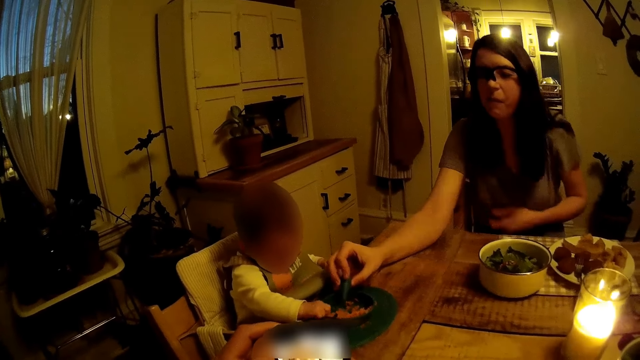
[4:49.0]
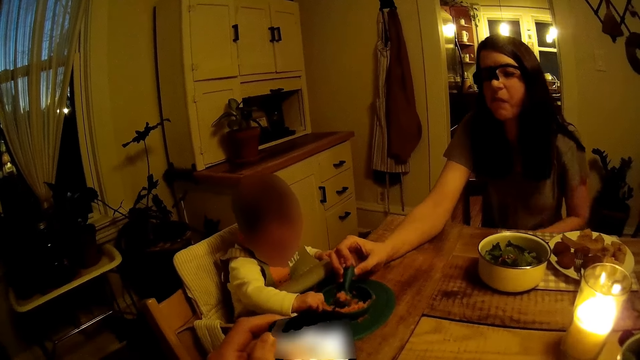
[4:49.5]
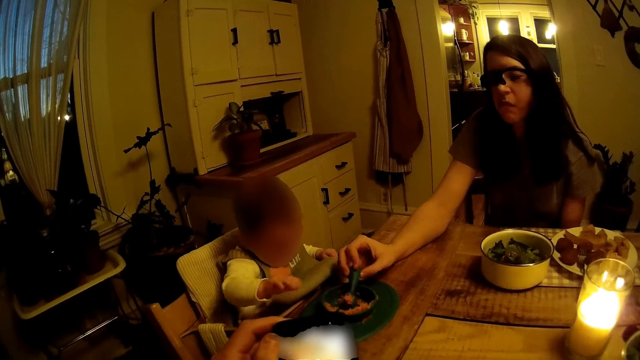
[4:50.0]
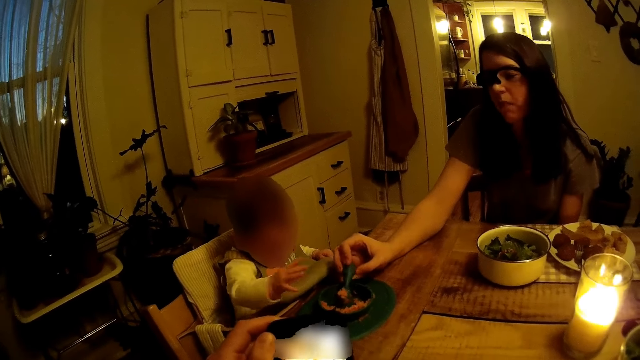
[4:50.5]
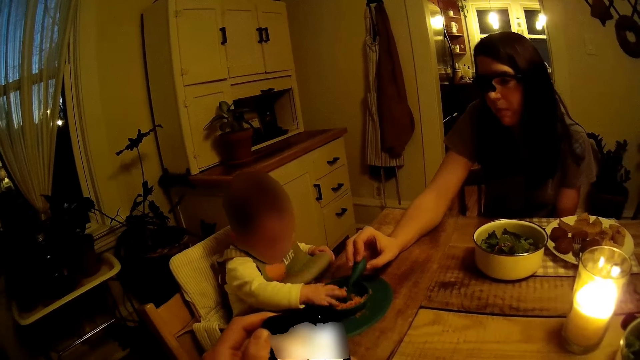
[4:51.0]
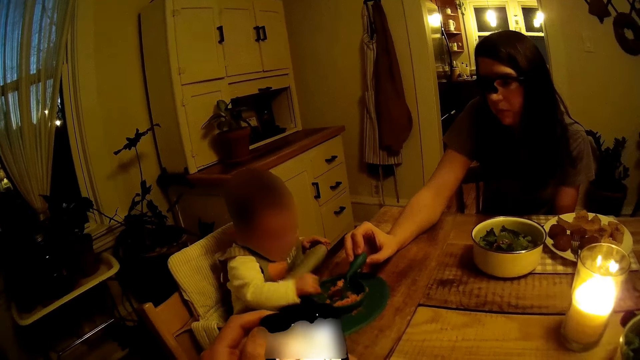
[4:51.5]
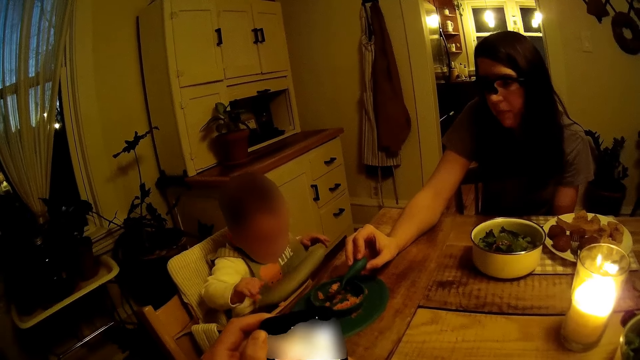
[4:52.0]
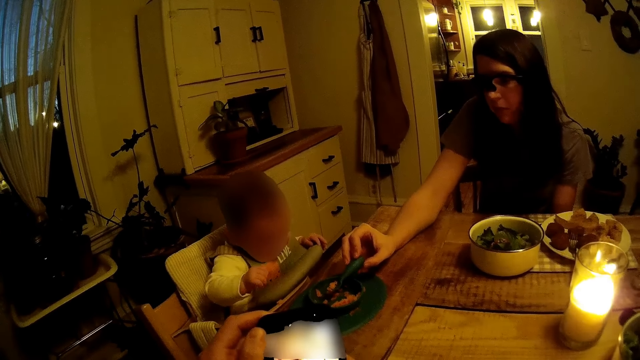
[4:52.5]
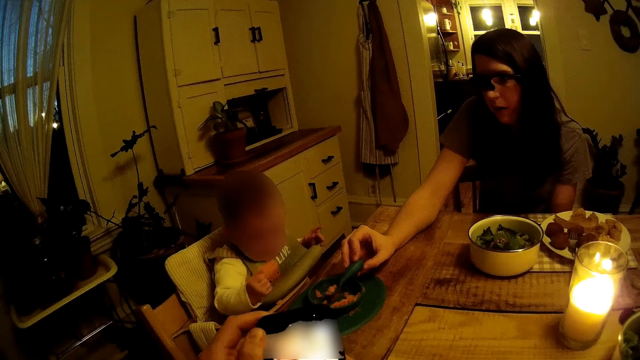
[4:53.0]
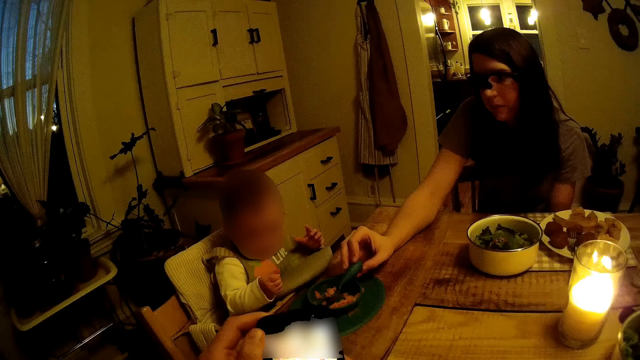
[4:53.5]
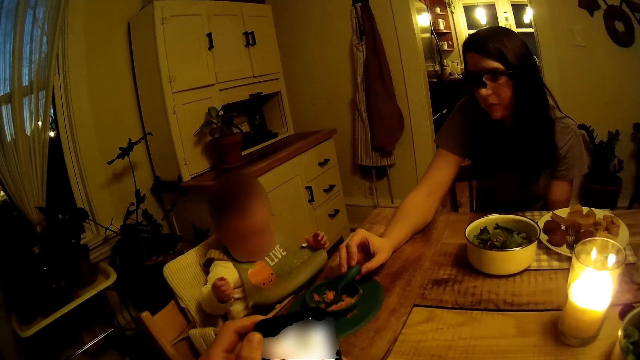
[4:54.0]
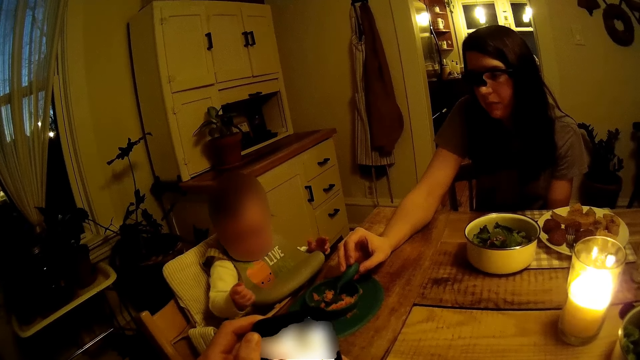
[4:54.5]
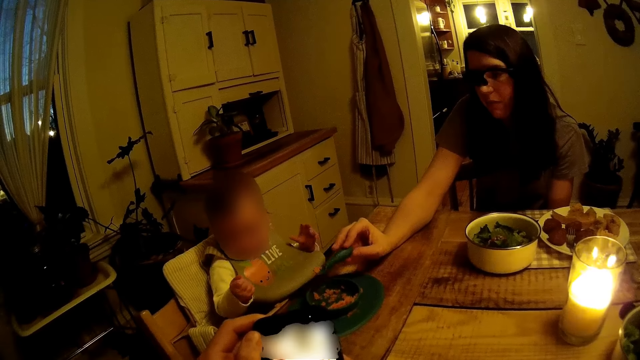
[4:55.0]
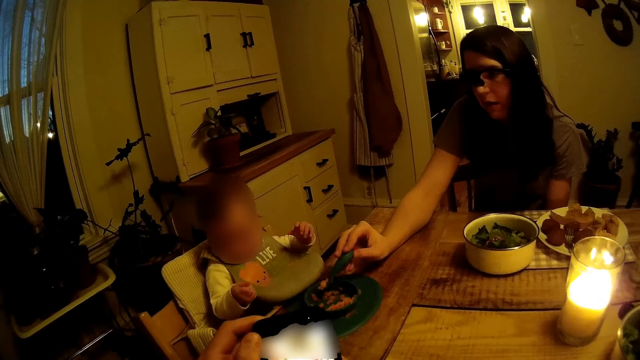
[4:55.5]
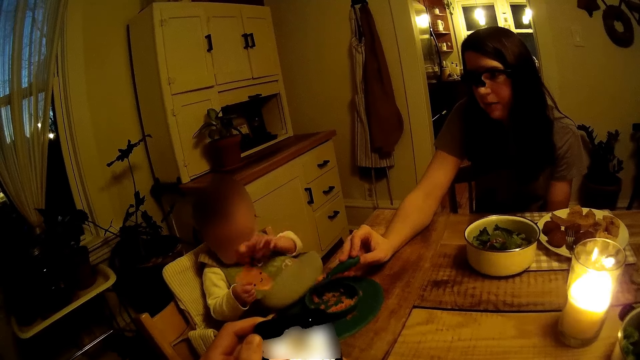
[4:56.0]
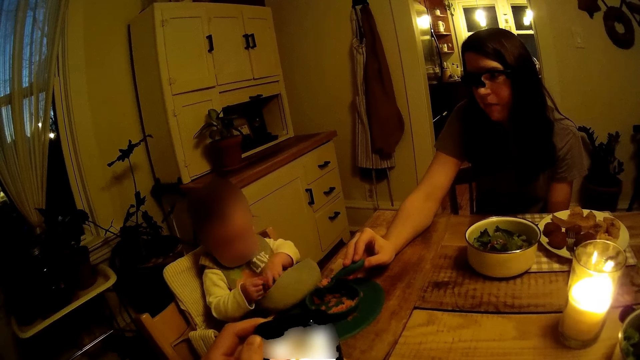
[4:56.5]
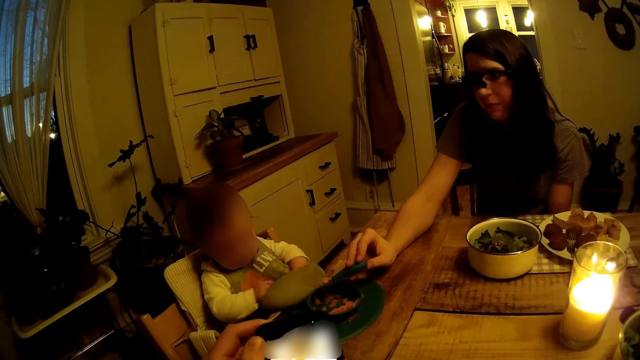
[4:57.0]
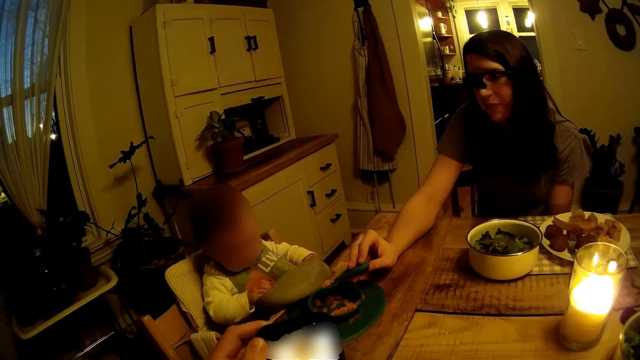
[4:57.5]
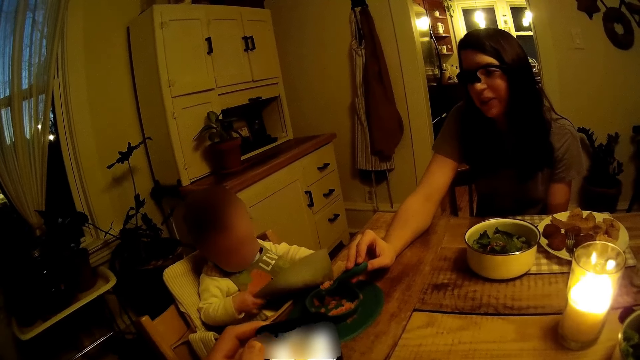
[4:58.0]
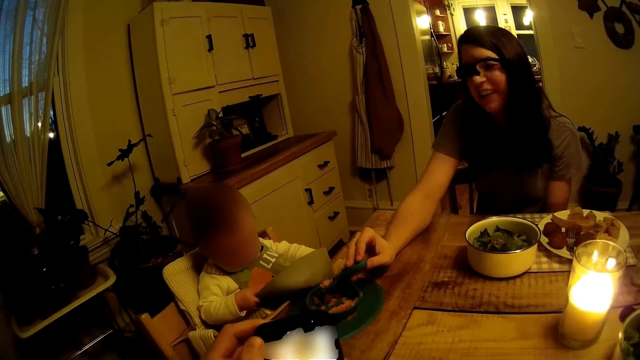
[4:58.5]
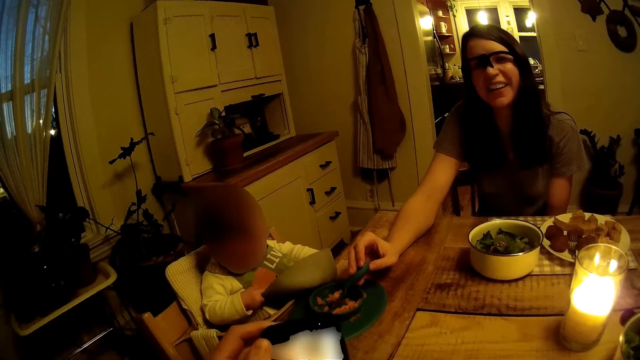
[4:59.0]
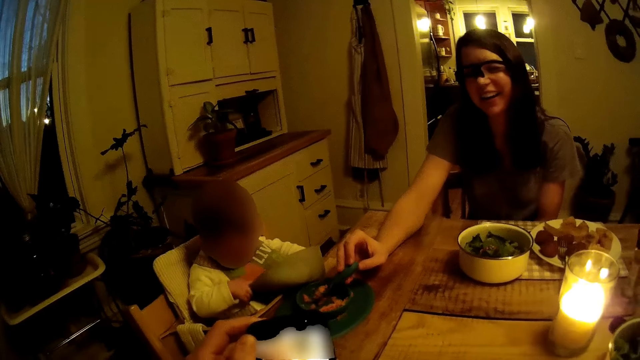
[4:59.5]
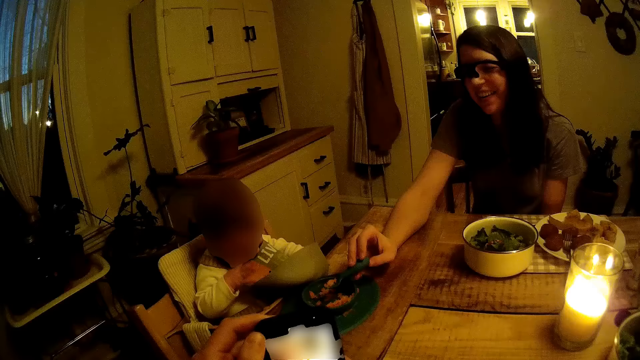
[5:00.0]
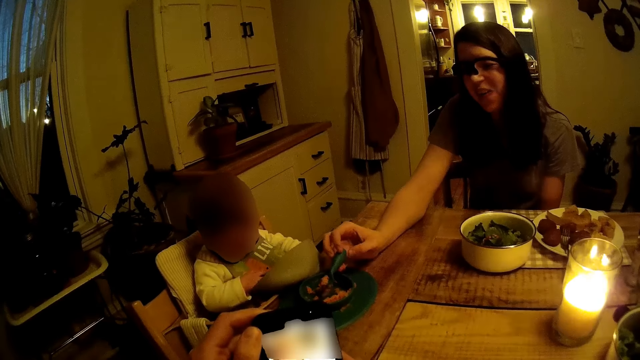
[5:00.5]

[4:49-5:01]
A baby plays with his bib with both hands. The camera wearer interacts with a woman.

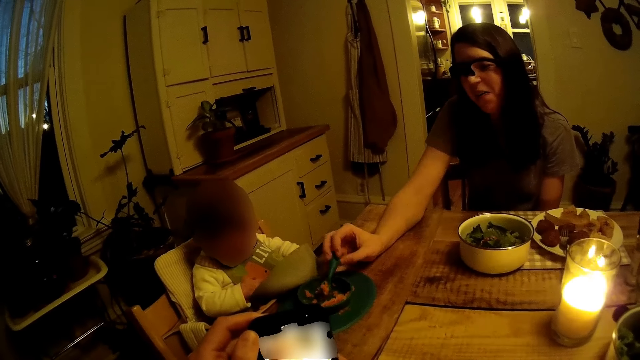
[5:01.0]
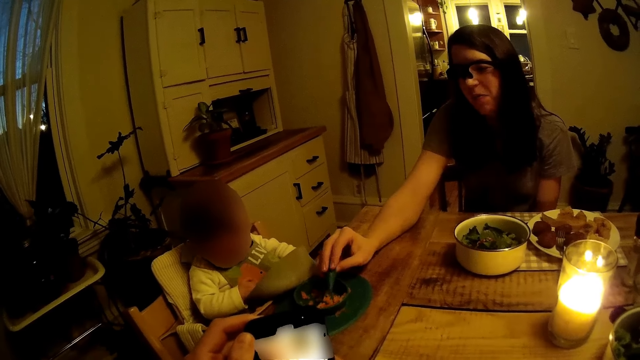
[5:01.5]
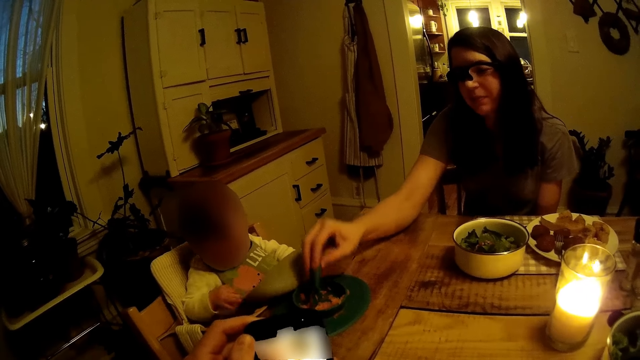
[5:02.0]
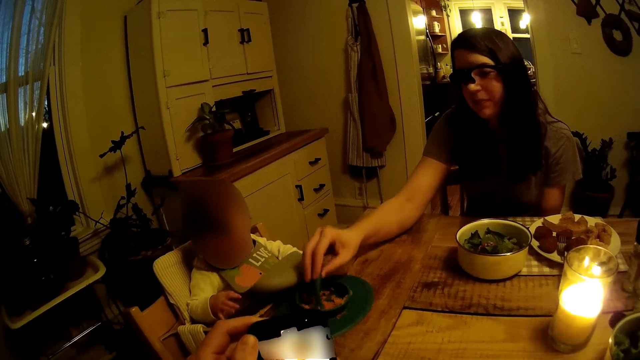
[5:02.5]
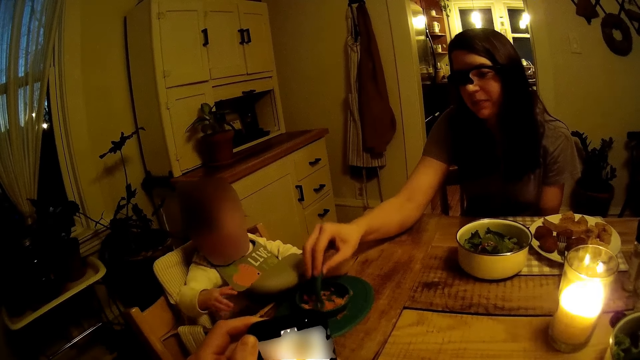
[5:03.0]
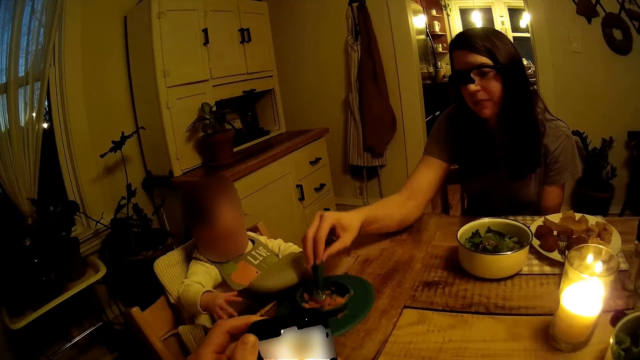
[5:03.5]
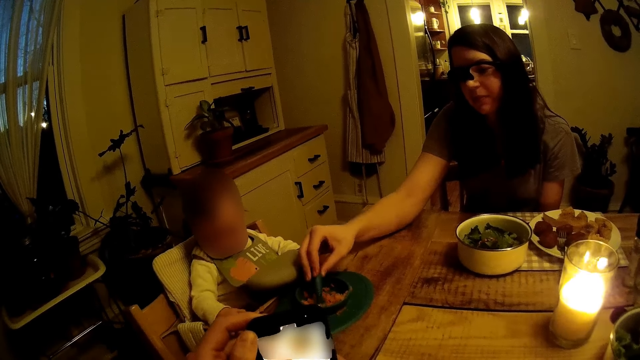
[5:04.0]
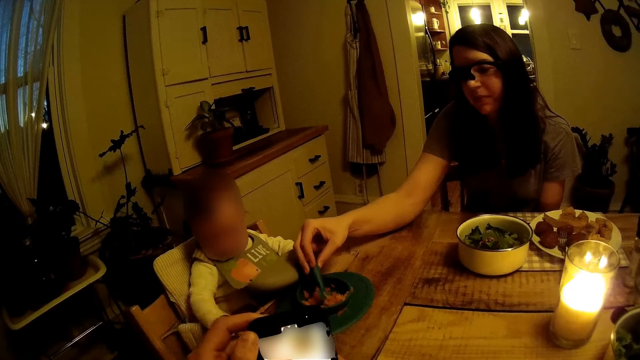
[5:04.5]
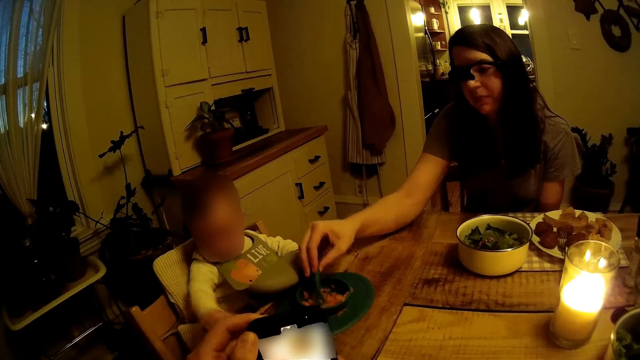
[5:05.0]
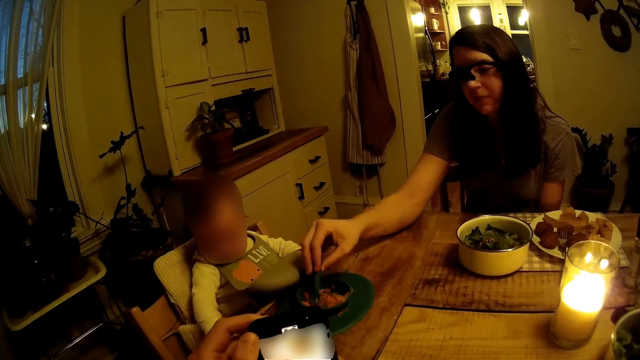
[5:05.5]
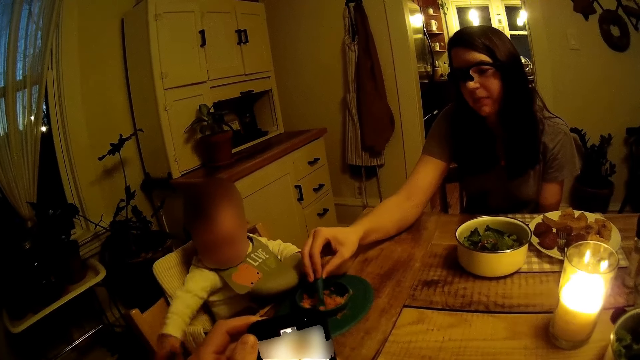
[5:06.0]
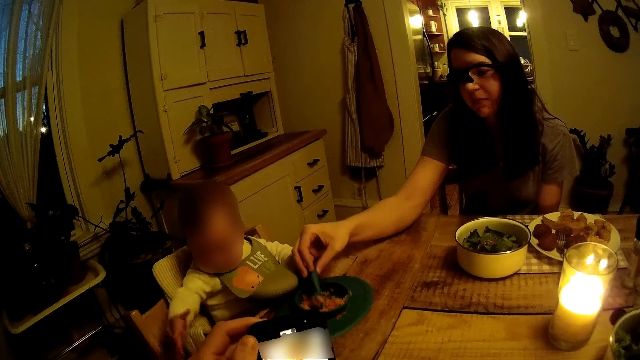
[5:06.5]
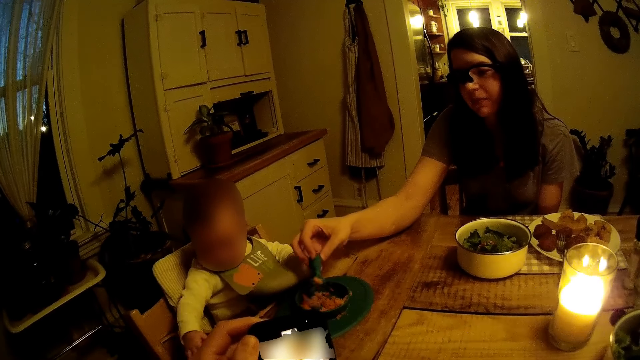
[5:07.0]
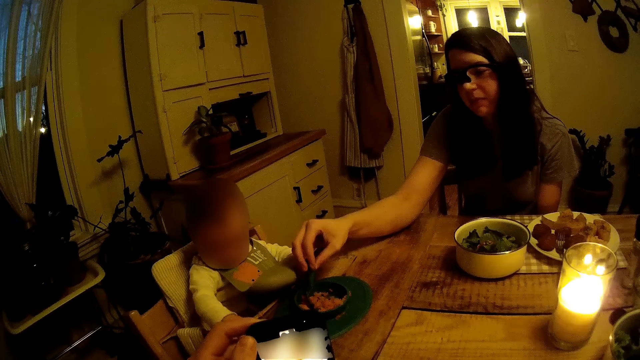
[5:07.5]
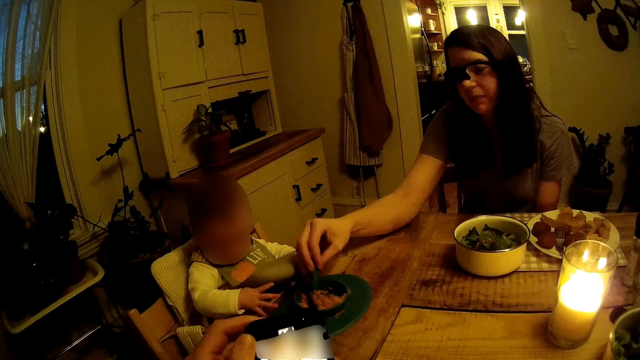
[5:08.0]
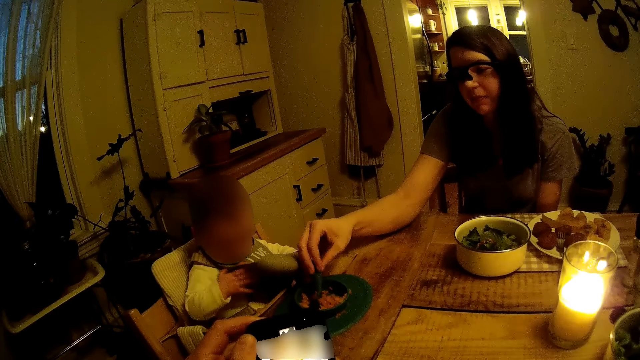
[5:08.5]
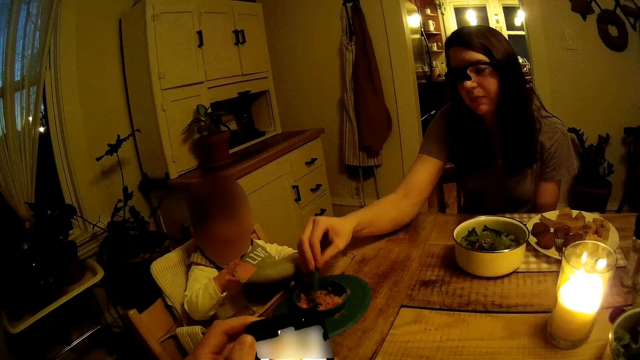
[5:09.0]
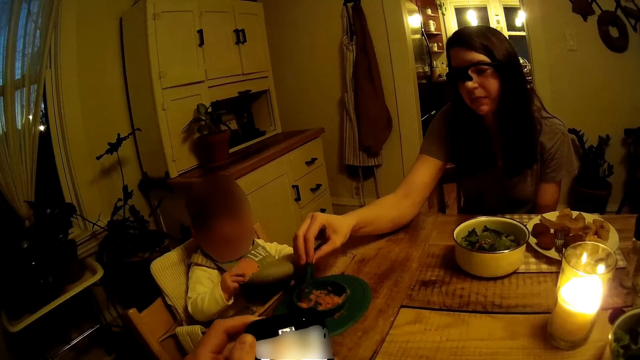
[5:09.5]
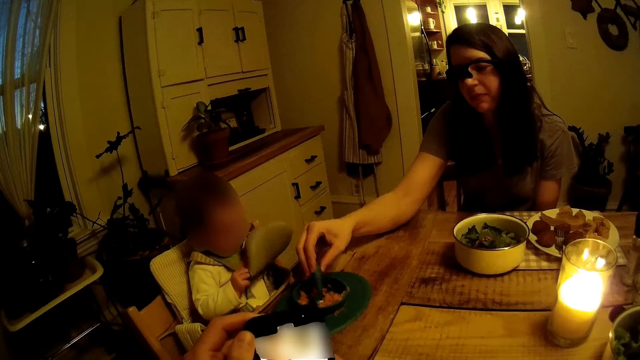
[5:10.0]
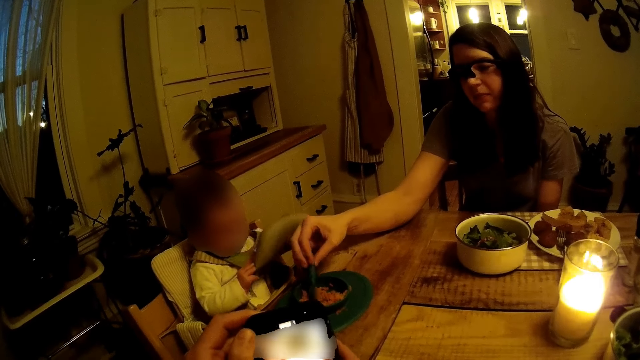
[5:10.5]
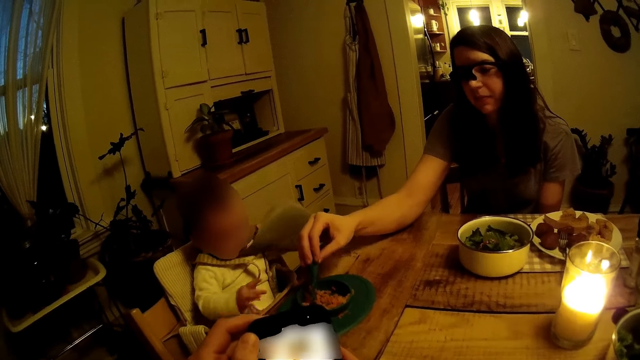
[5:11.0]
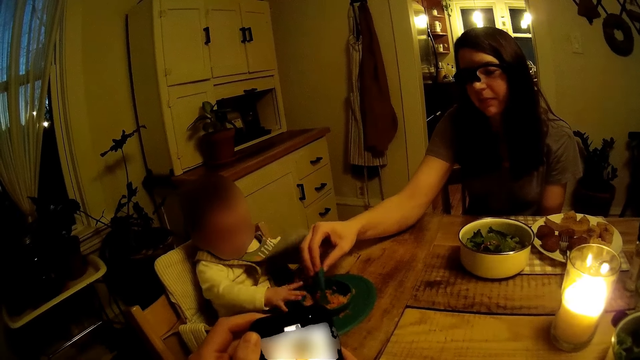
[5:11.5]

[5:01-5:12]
A woman stirs the meal in the bowl on the table with the spoon in her right hand.
